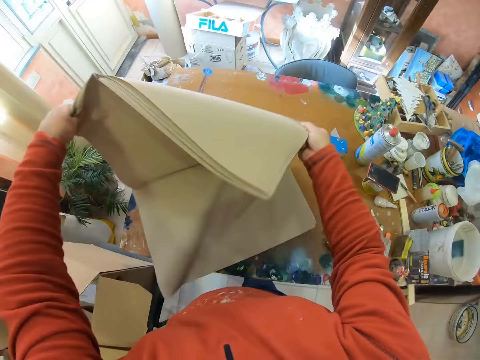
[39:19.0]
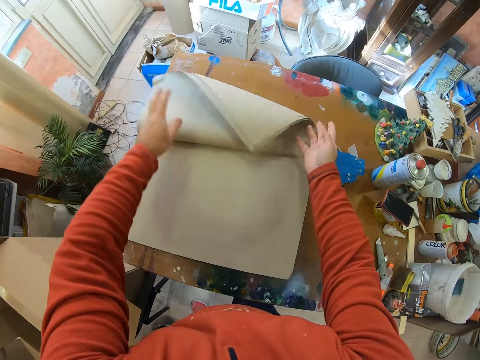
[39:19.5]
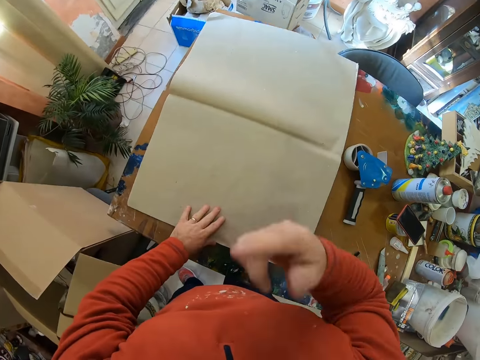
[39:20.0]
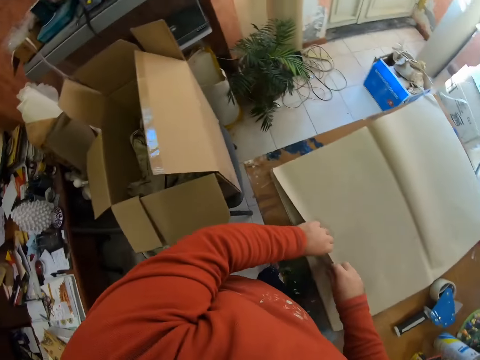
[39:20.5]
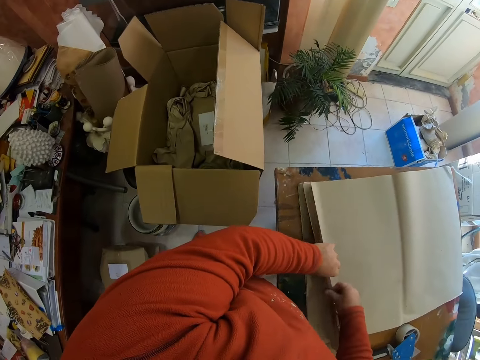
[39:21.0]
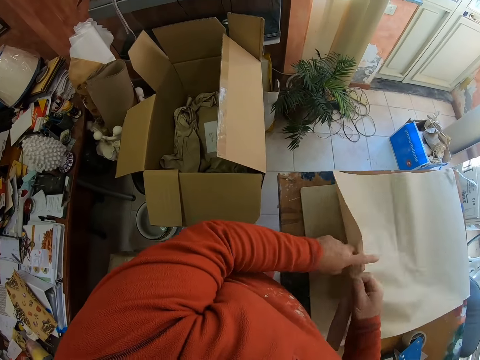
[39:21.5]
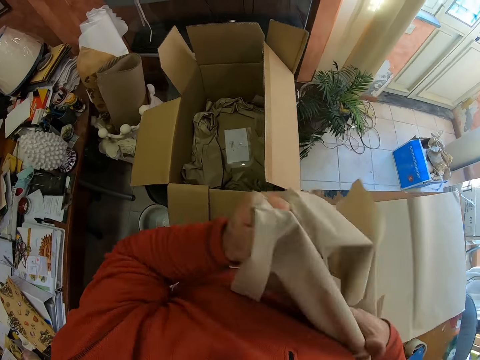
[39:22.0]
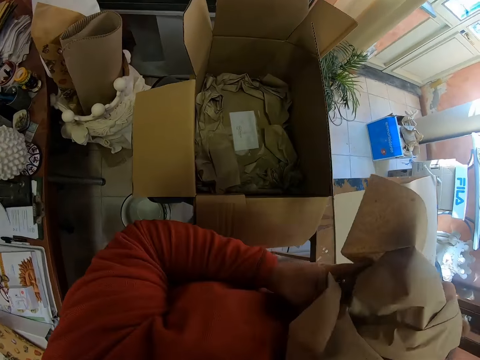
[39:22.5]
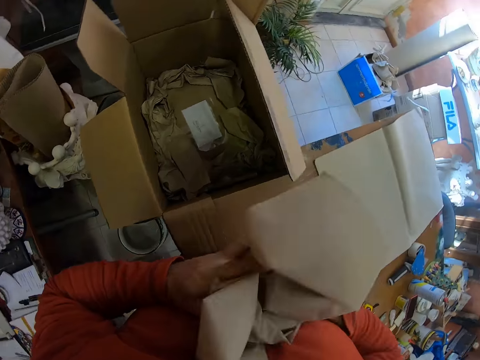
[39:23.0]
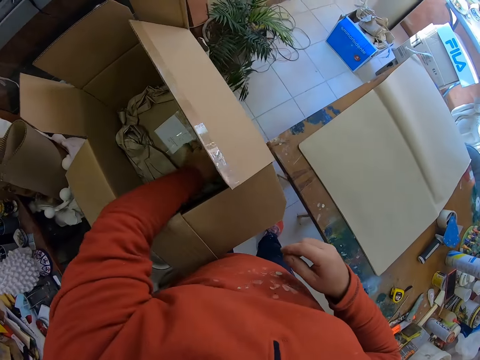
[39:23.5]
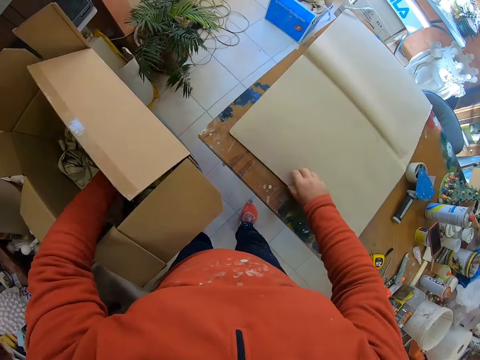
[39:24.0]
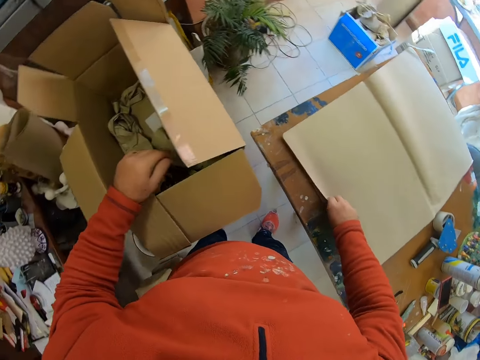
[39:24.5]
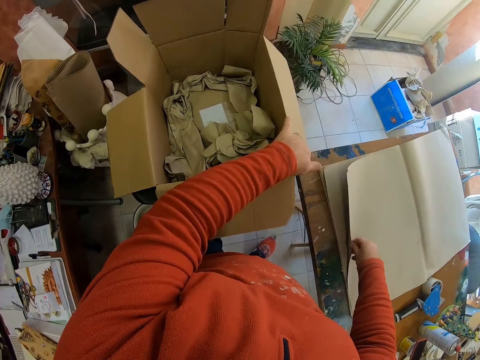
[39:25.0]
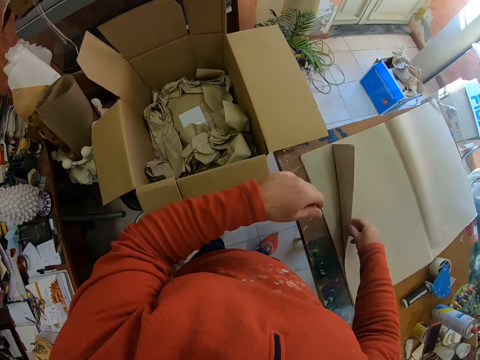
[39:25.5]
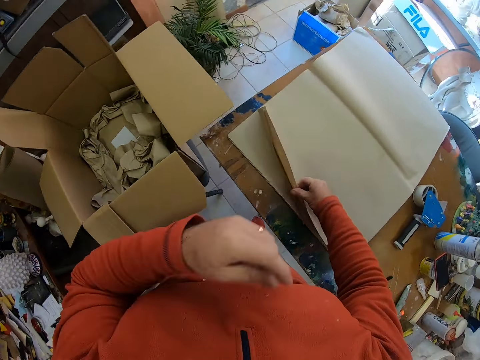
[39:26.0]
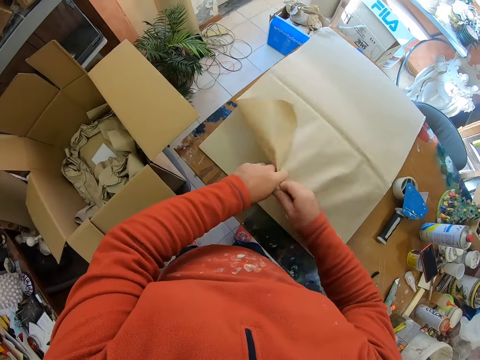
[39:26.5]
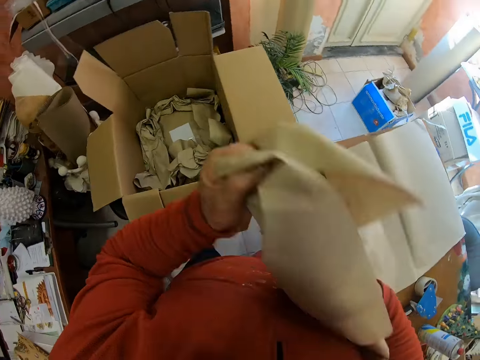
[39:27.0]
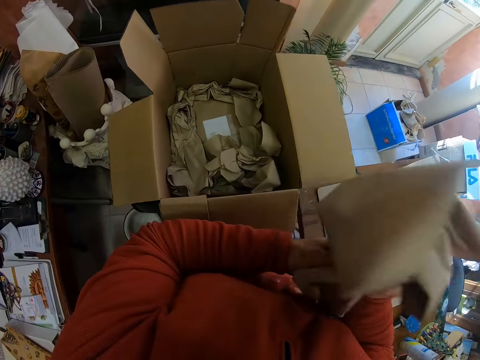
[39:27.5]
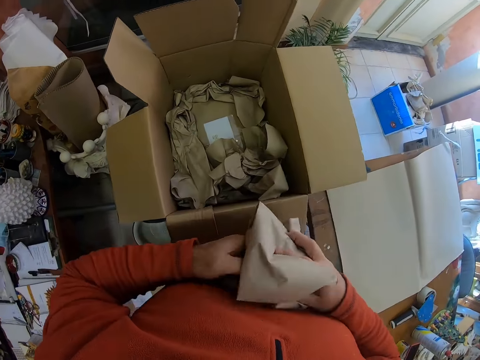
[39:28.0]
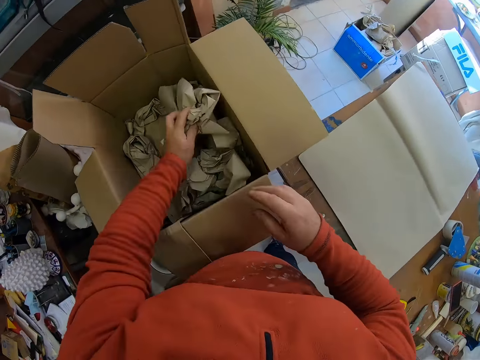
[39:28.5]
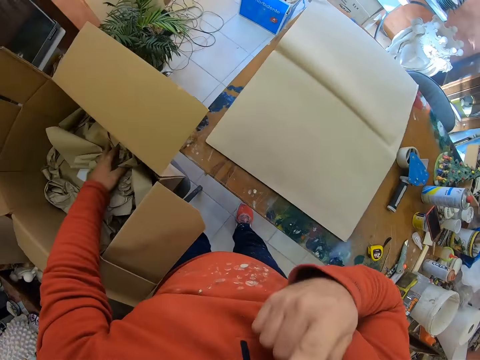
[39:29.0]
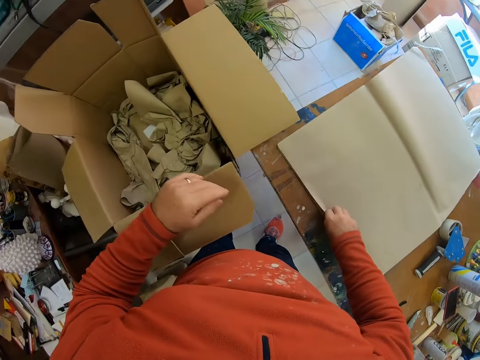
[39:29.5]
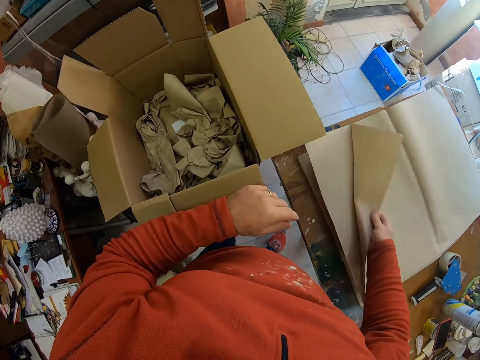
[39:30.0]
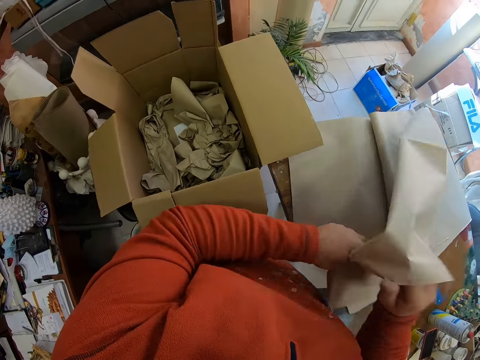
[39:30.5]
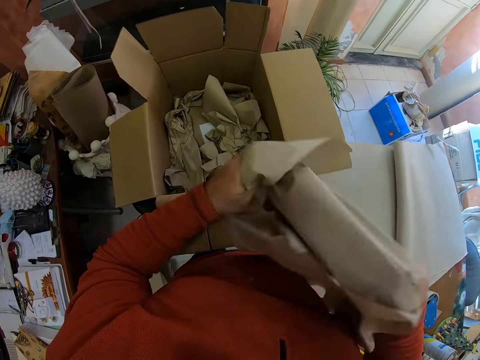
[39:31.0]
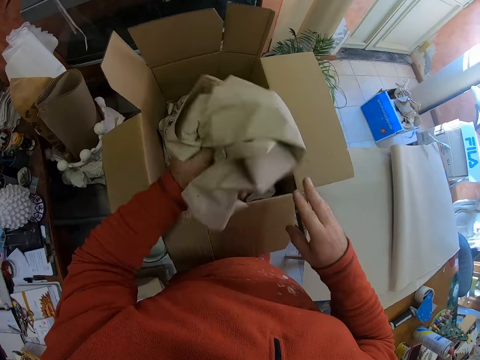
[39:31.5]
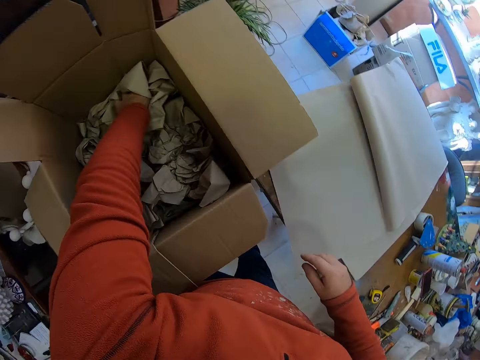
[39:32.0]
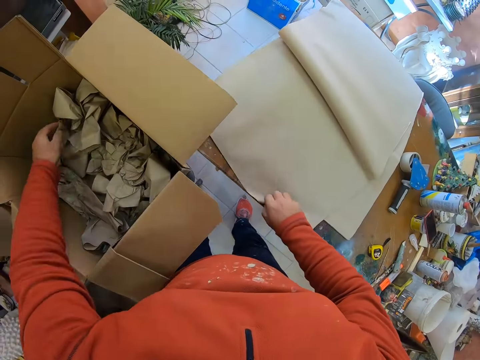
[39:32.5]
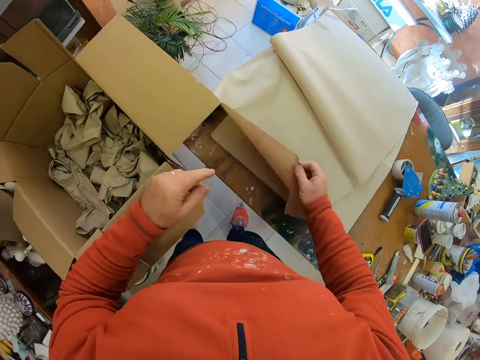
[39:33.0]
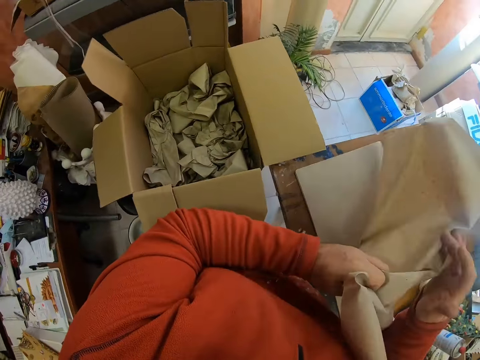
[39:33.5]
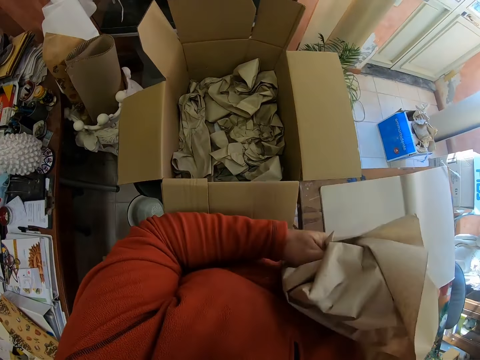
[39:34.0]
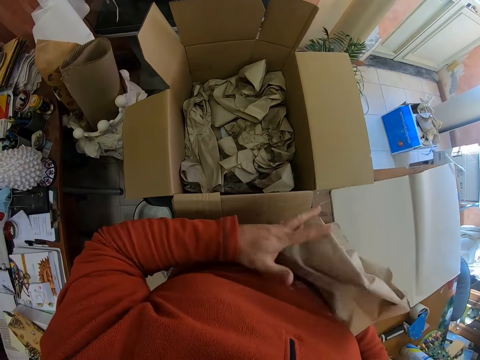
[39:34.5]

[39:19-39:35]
The camera wearer puts the papers on the table. They take one paper. They wrap the paper. They put the paper in a box. They take another paper. They wrap the paper. They put the paper in the box. They take another paper. They wrap the paper. They put the paper in the box. They take another paper. They wrap the paper.

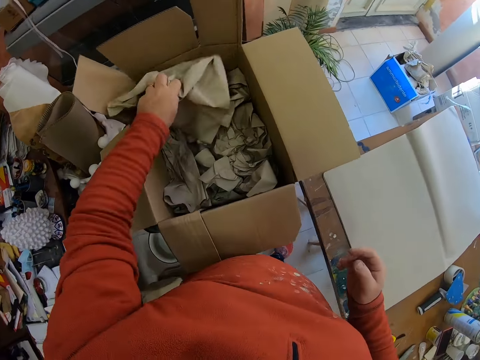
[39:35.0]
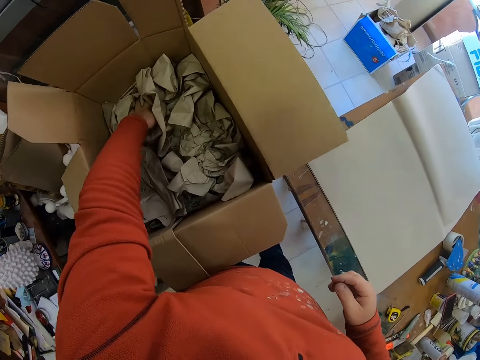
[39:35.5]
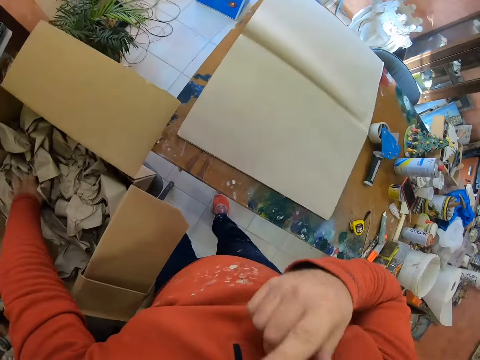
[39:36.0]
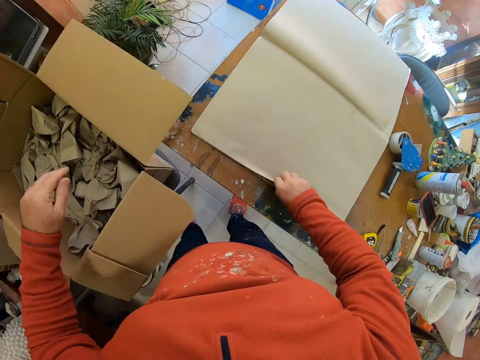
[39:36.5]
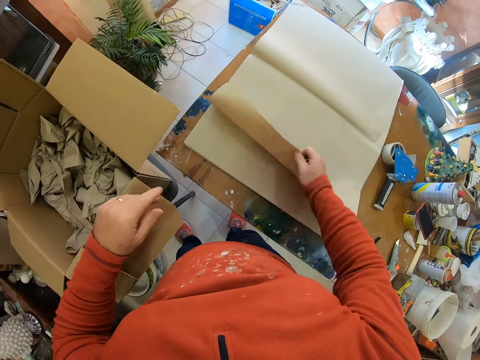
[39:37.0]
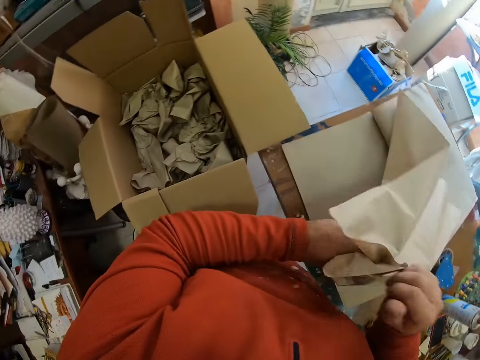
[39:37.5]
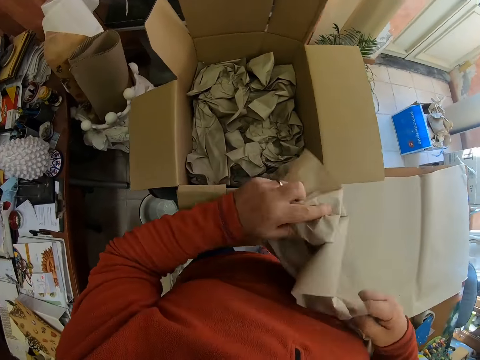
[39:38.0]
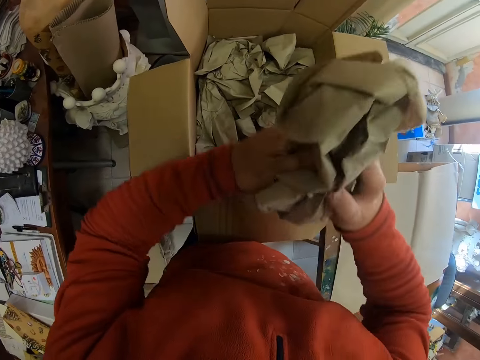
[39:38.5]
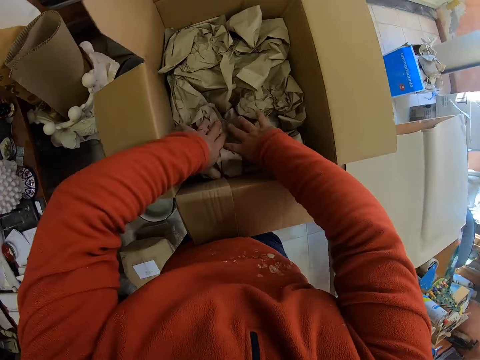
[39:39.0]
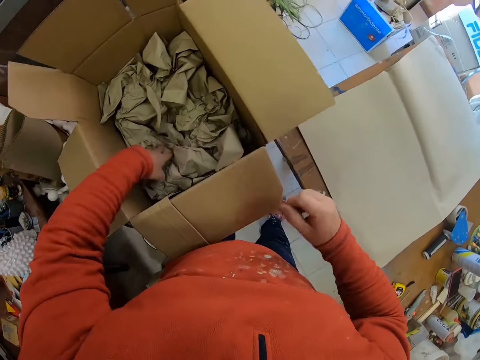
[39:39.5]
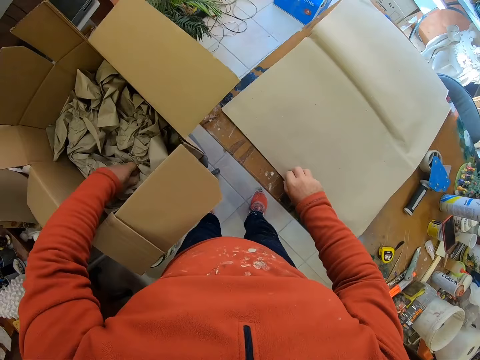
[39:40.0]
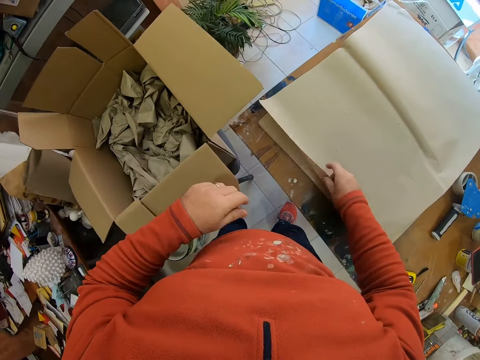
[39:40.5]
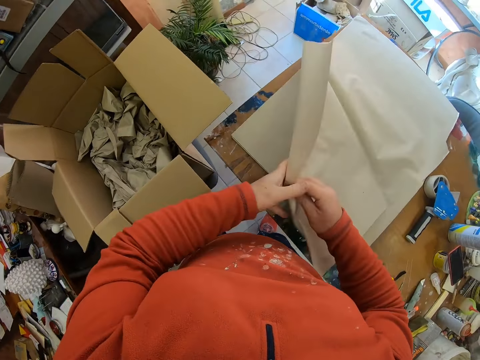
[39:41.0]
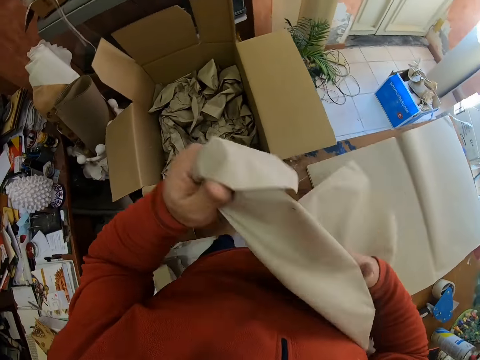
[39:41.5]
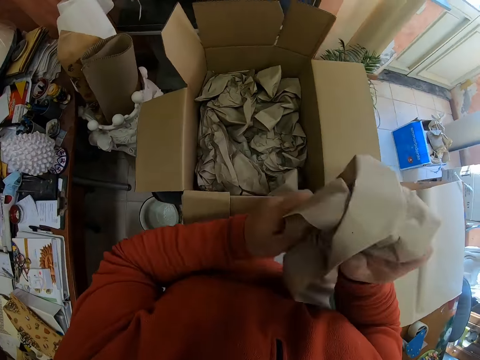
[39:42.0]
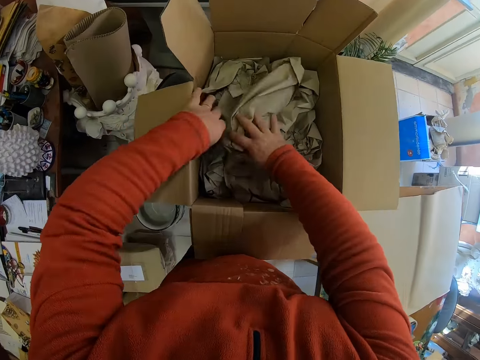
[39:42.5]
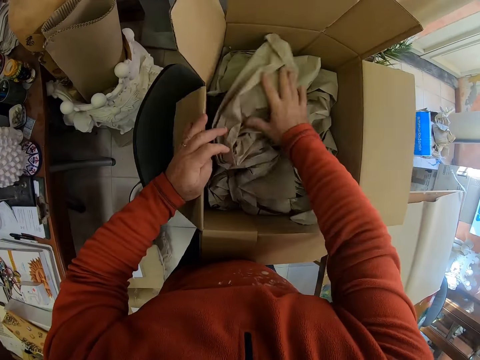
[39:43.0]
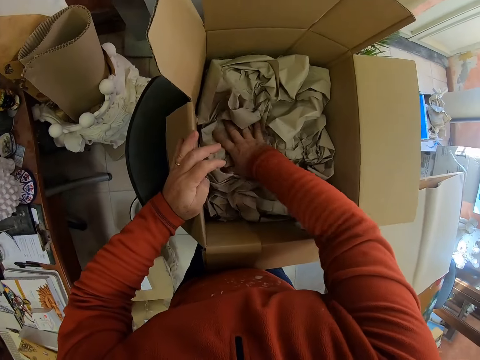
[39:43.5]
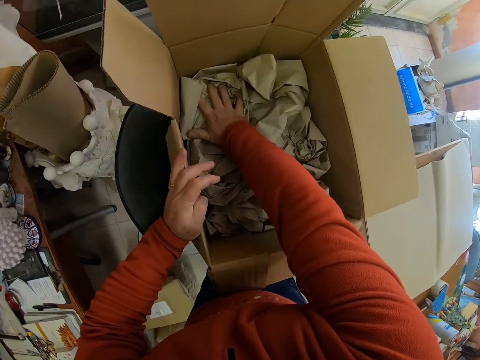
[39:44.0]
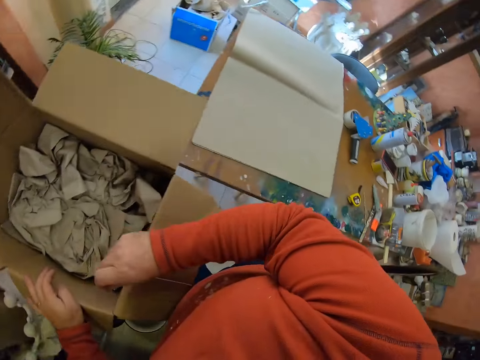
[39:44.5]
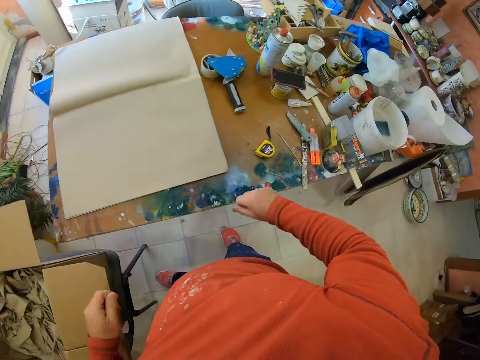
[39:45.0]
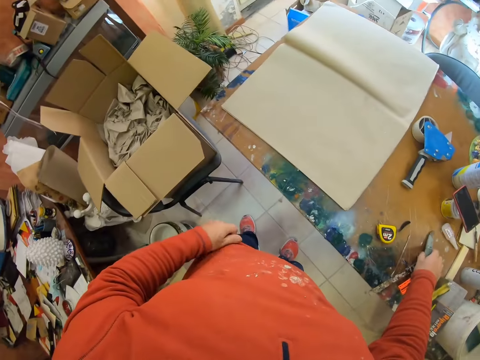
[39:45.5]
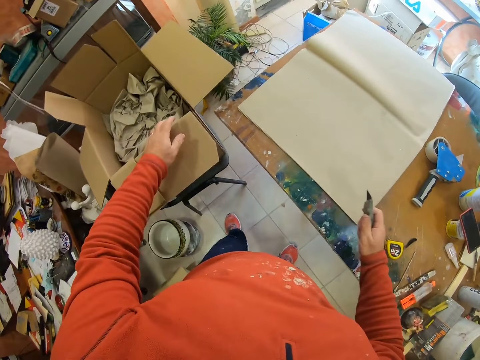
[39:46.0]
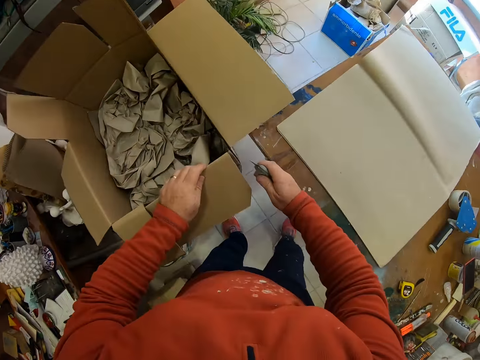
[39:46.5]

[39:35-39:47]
The camera wearer puts the paper in a box. They take another paper. They wrap the paper. They put the paper in the box. They take another paper. They wrap the paper. They put the paper in the box. They look around a room. They take a blade.
